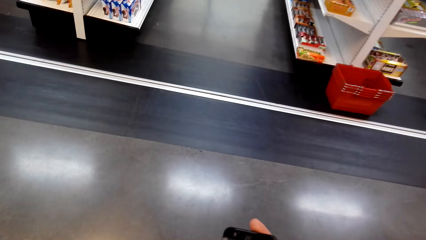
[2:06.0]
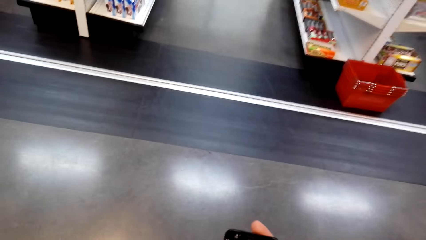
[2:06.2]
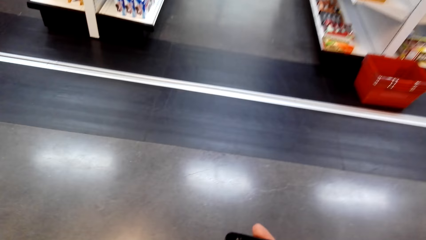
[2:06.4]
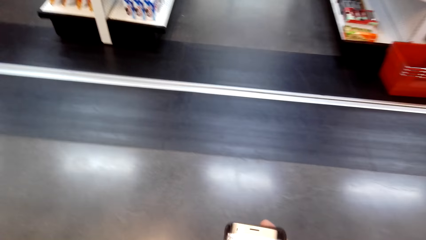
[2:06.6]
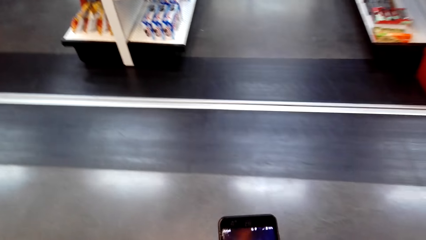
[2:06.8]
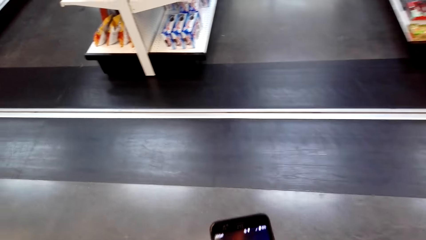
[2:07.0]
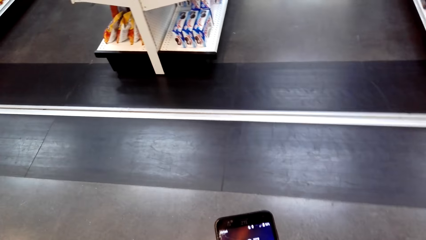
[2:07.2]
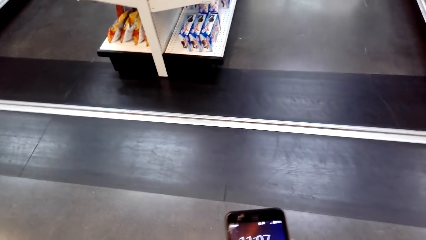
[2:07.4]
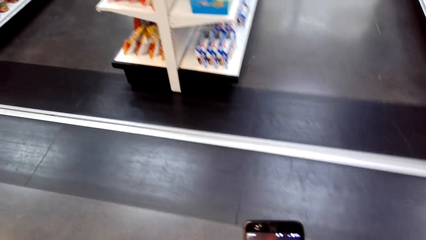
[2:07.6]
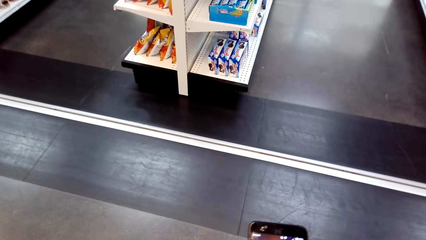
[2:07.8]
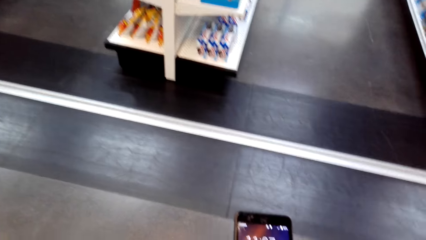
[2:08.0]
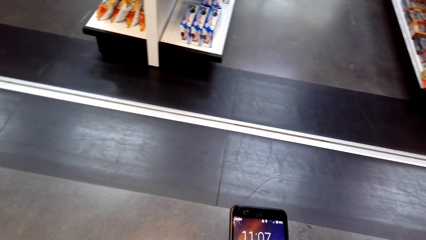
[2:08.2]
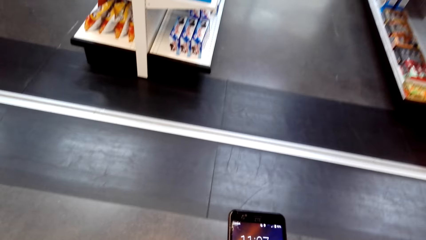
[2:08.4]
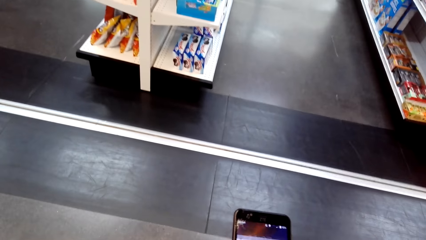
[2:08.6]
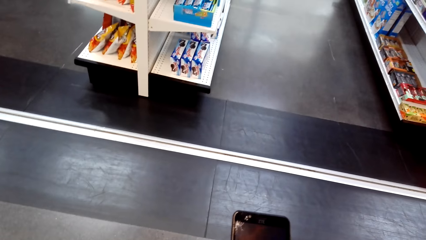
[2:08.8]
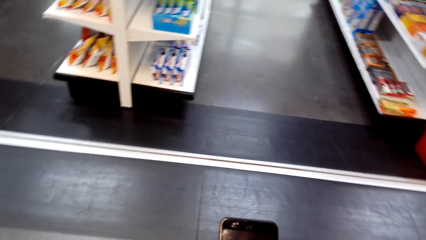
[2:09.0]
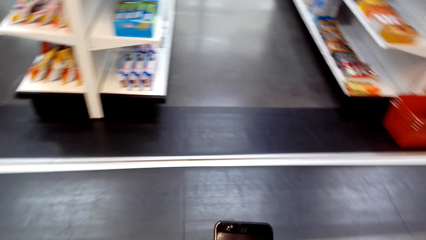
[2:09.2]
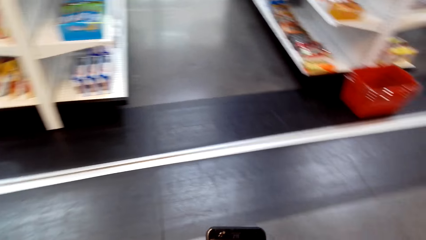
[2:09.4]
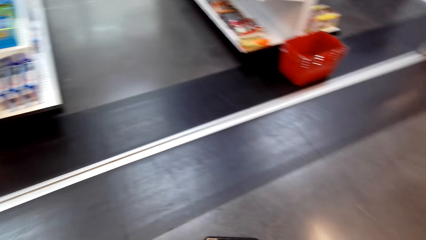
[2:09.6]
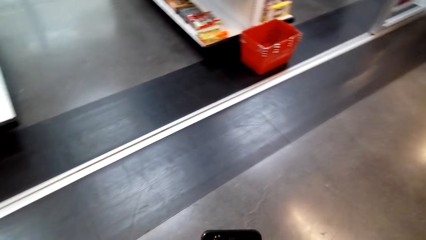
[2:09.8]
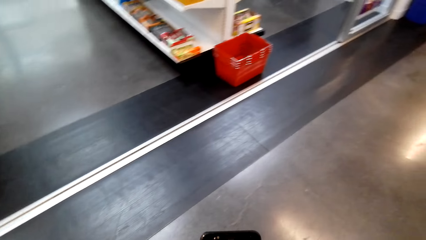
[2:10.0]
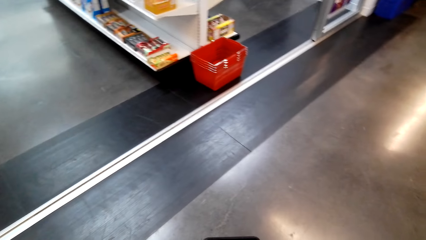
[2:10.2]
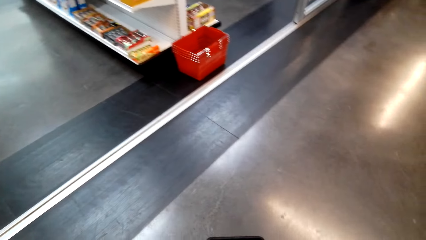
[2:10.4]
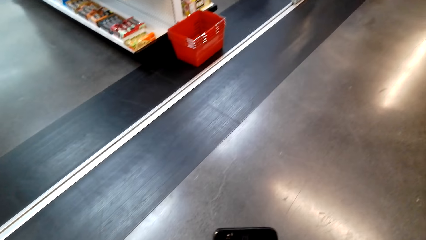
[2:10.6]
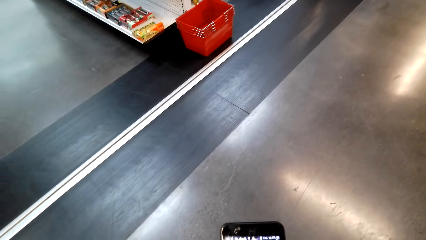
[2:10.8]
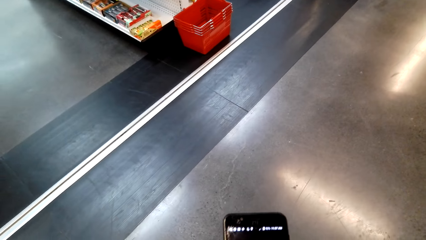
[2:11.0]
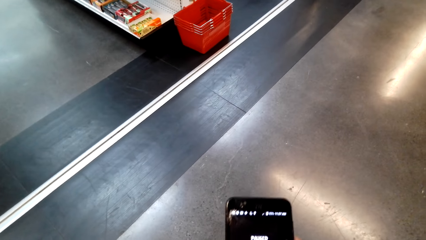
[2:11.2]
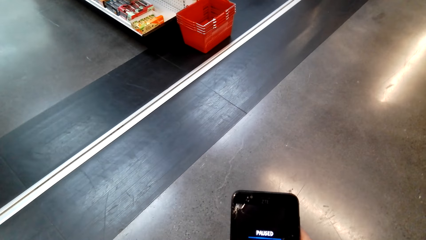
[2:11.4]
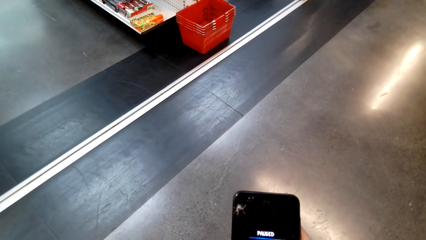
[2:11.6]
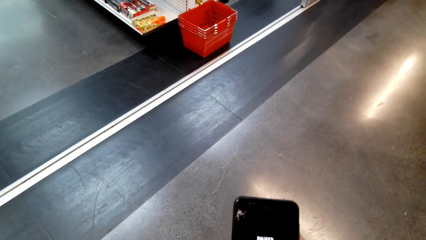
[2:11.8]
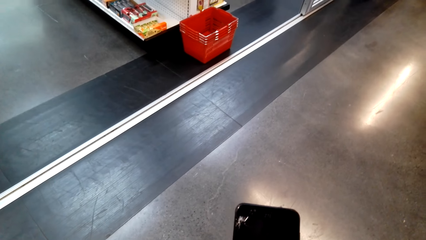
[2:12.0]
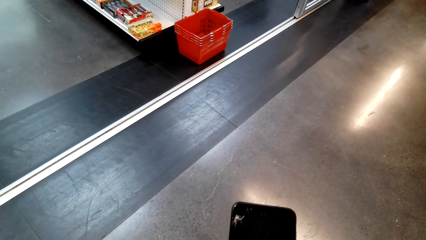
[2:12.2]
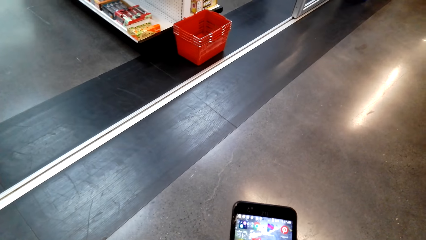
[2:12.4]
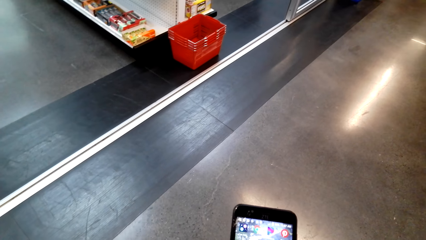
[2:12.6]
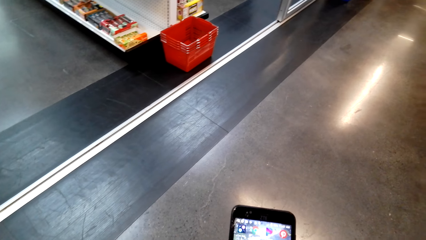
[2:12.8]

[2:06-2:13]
The camera wearer dials the phone.

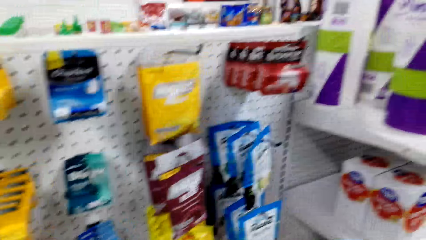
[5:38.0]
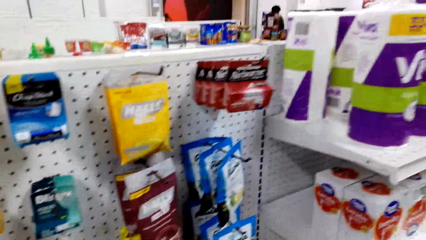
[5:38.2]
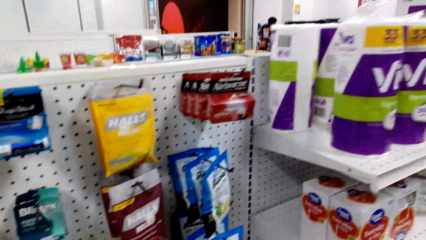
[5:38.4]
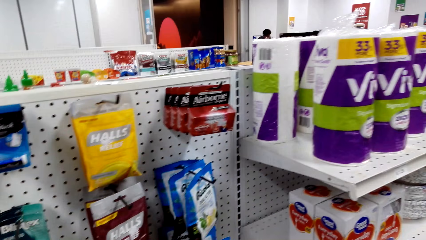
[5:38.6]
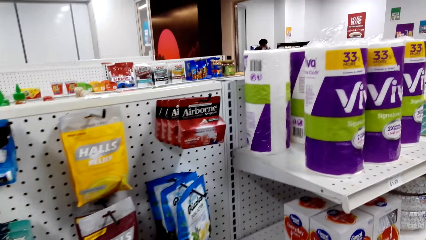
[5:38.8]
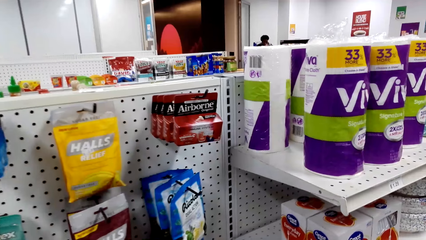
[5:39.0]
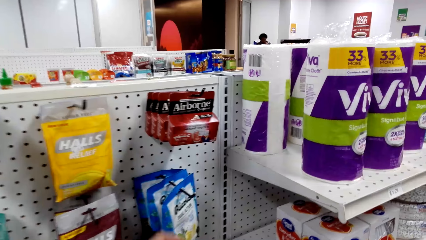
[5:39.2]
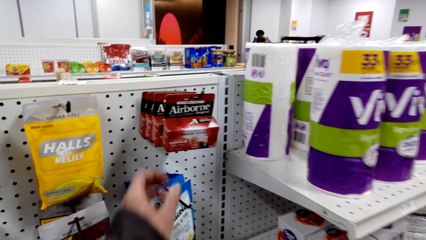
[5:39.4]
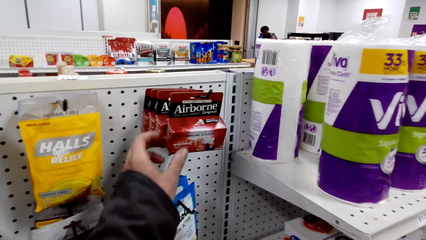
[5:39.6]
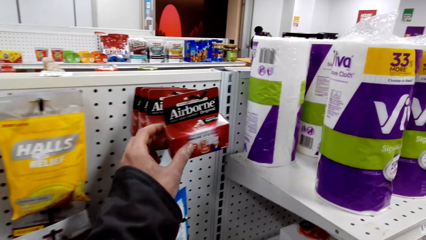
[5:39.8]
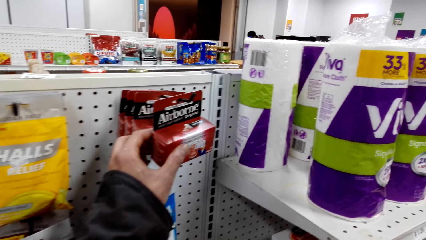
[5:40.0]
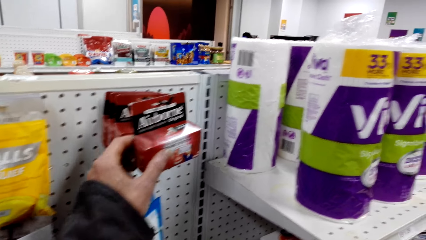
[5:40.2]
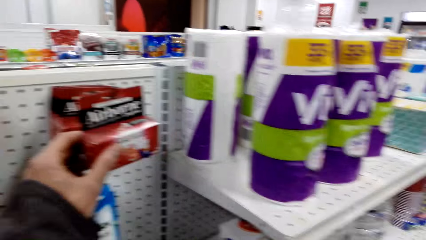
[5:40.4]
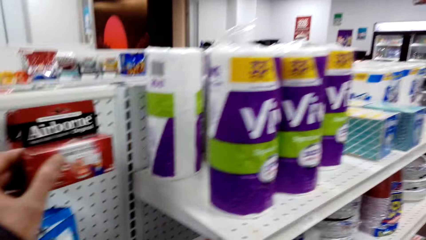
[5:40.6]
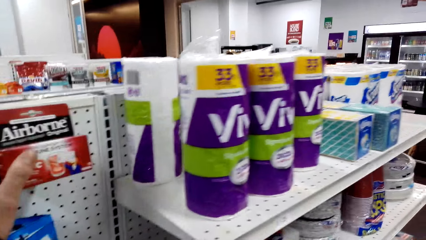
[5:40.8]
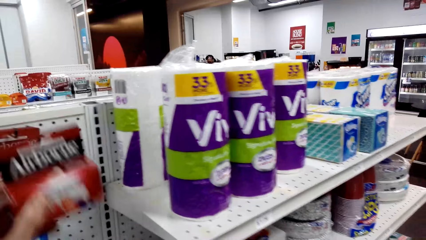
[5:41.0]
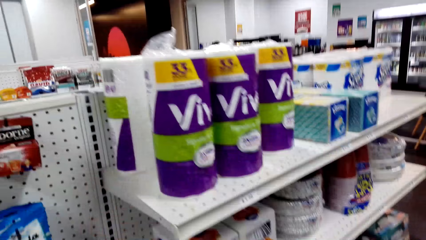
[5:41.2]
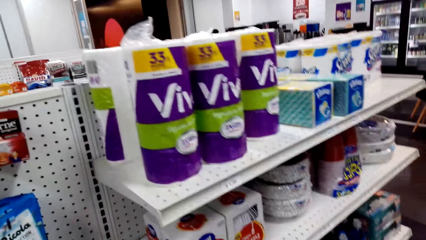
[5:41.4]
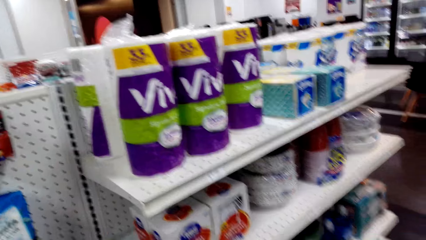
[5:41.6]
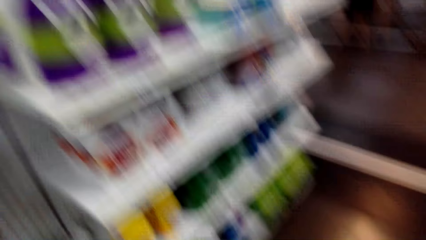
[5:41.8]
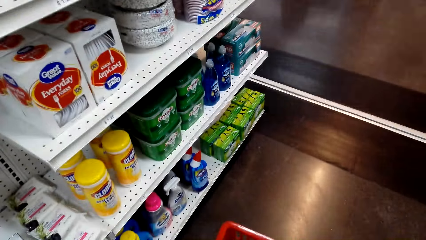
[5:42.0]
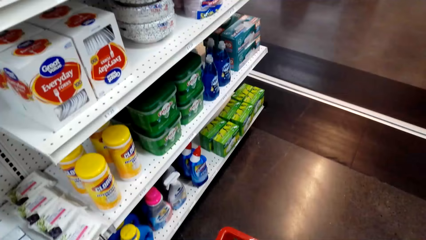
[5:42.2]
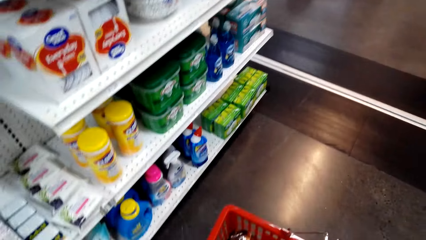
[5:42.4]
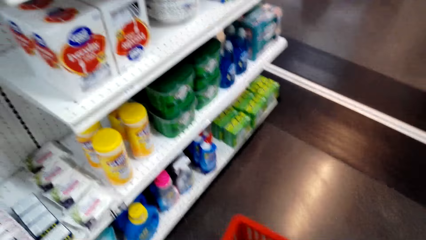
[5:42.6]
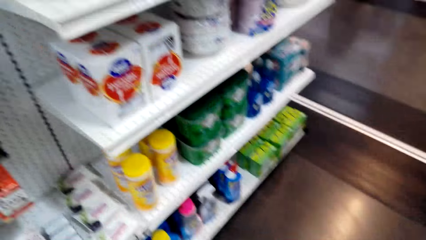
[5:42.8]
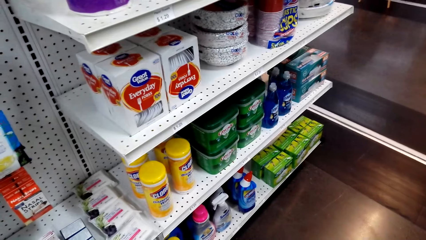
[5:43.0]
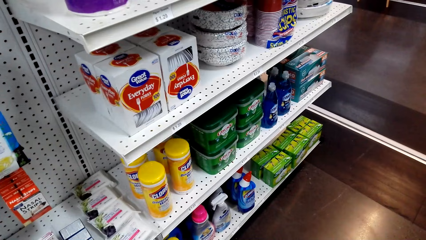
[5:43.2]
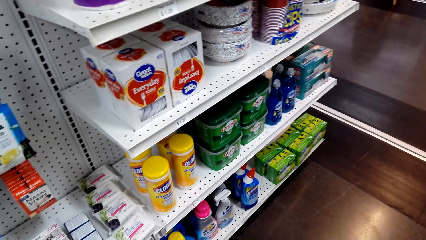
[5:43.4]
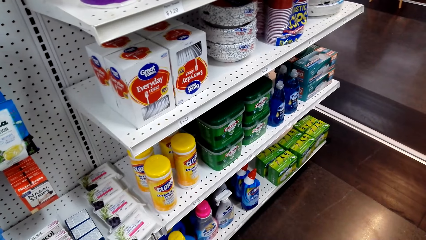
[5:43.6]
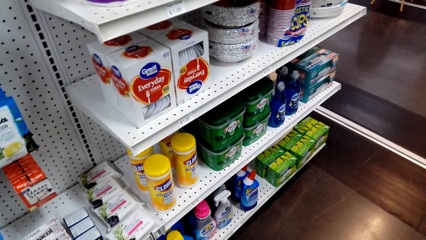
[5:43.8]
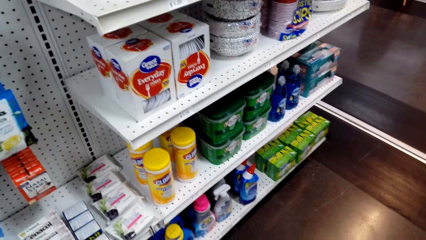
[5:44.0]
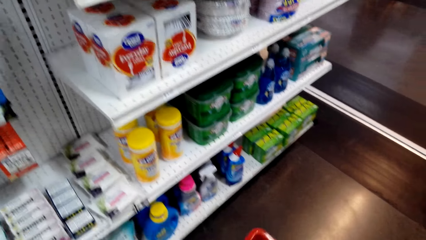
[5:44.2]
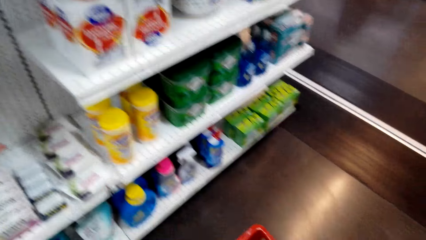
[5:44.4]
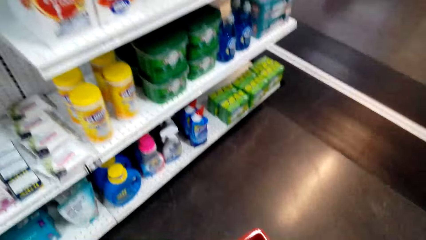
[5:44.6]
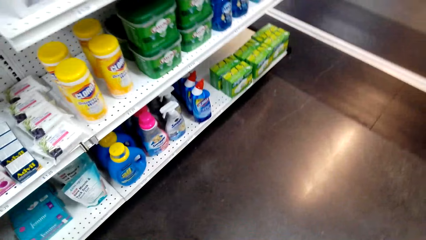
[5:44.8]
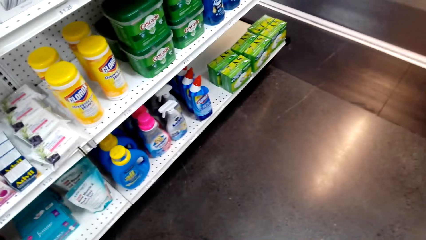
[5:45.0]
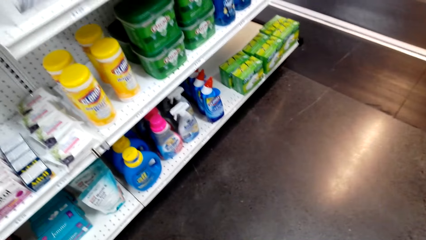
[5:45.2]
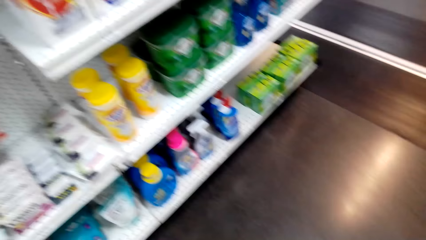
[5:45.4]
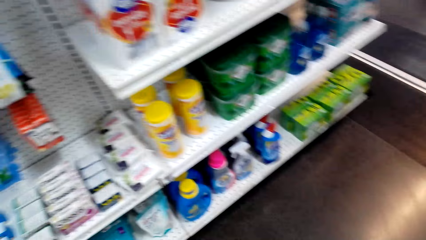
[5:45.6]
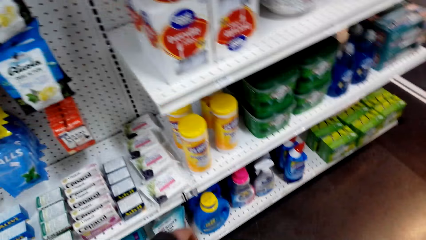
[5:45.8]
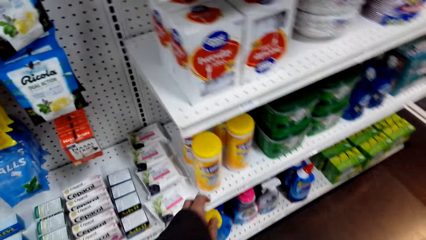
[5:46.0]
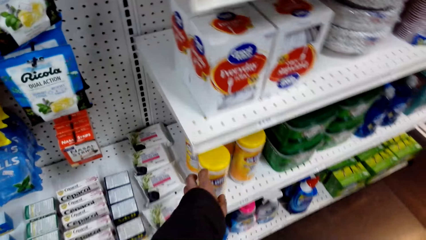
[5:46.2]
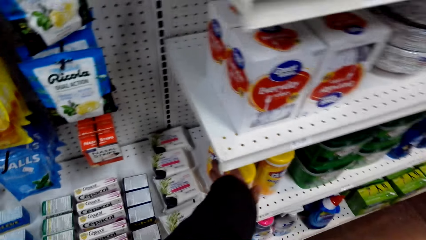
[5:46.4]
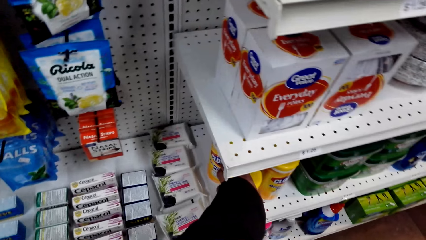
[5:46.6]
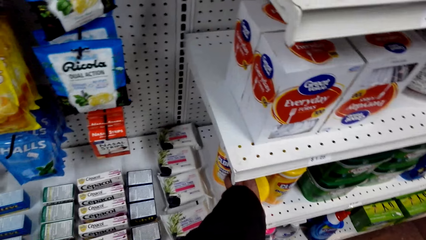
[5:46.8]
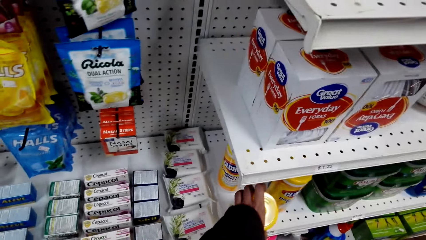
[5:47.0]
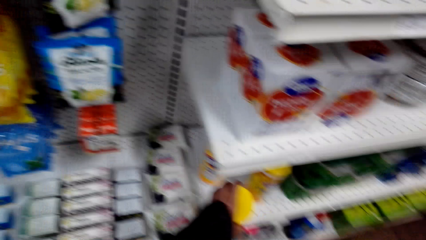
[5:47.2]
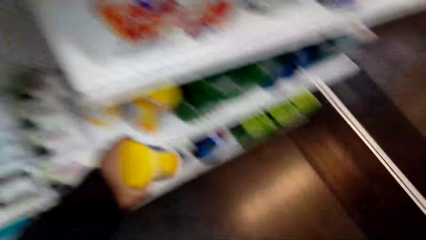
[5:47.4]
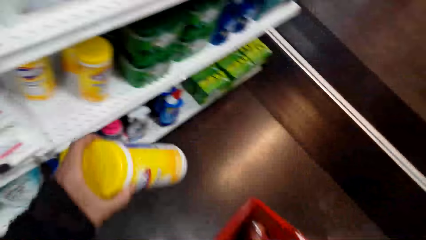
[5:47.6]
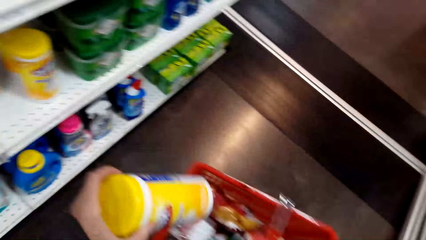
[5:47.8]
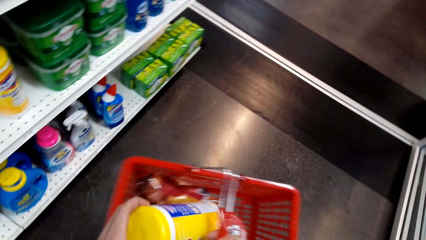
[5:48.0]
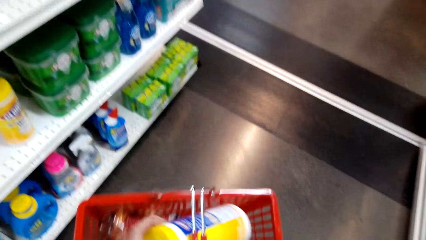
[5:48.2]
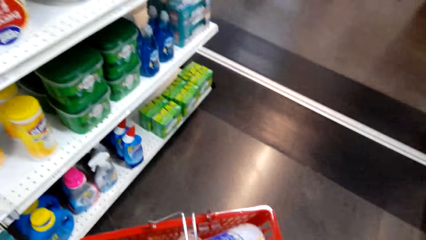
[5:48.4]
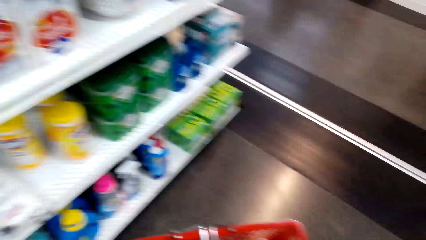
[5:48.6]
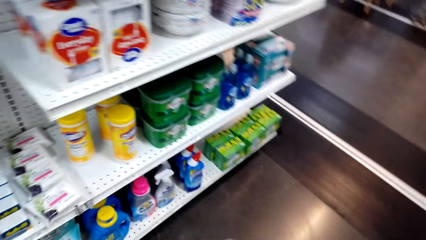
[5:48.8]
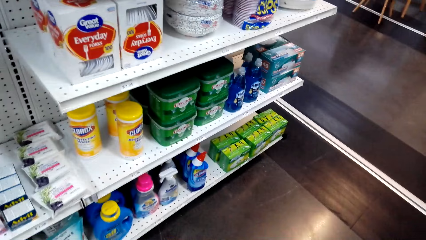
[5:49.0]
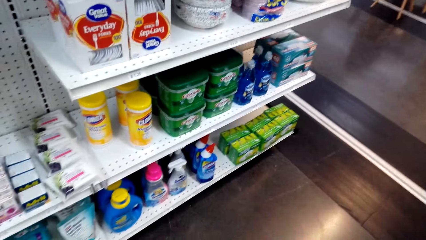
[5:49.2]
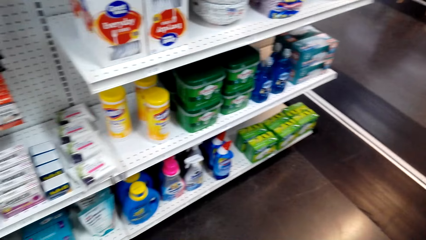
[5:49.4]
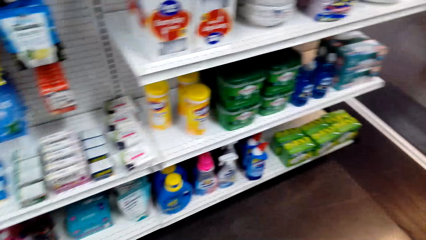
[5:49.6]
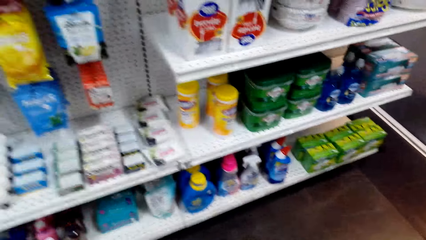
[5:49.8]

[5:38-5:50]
The camera wearer puts Airborne in the basket. They pick something and put something in the basket. They pick a bottle on a shelf and put the bottle in the basket.
